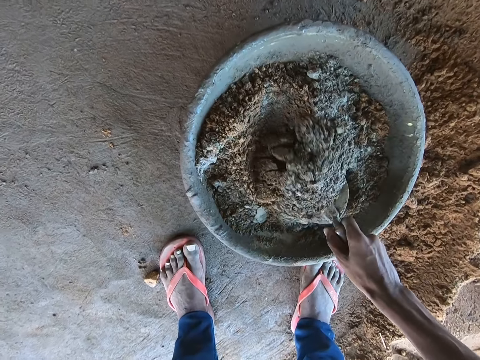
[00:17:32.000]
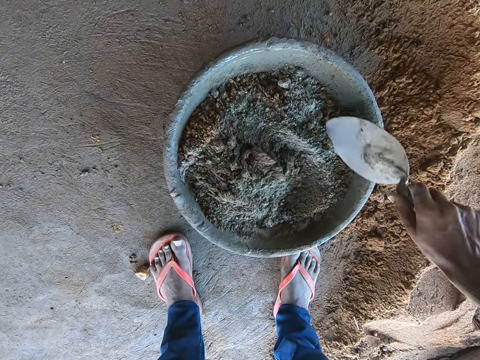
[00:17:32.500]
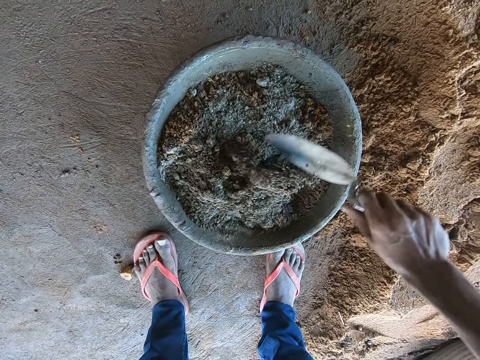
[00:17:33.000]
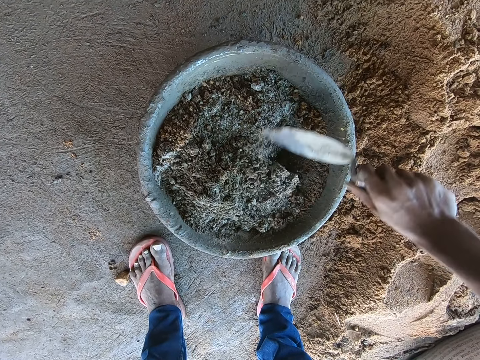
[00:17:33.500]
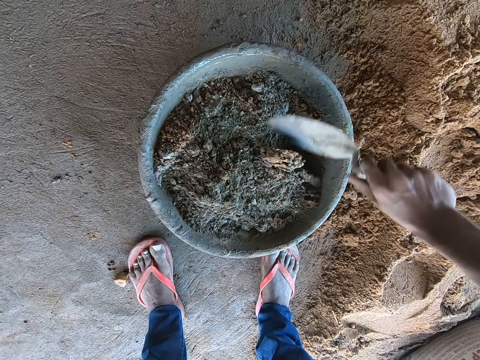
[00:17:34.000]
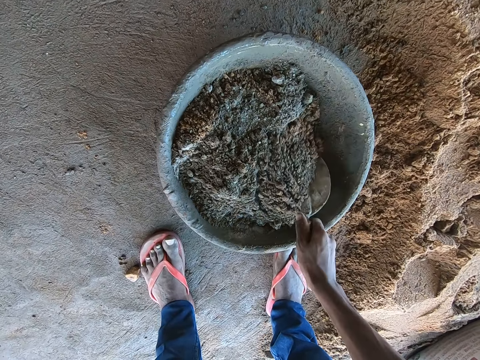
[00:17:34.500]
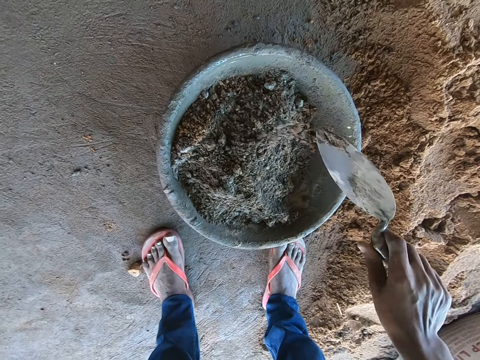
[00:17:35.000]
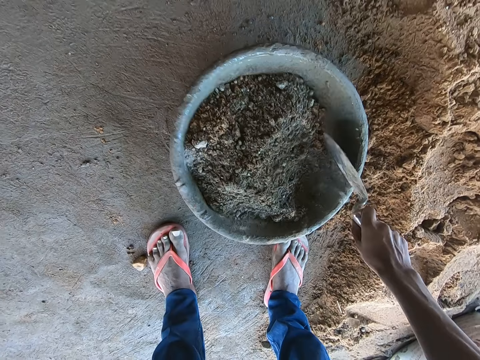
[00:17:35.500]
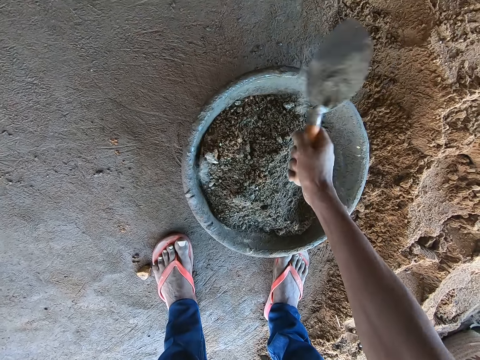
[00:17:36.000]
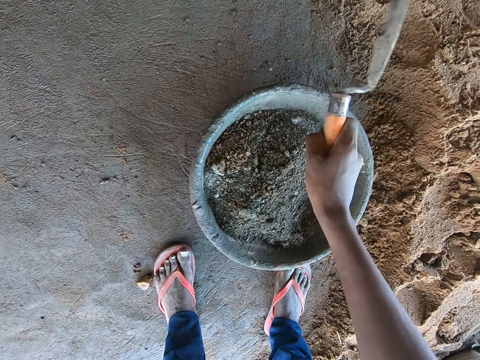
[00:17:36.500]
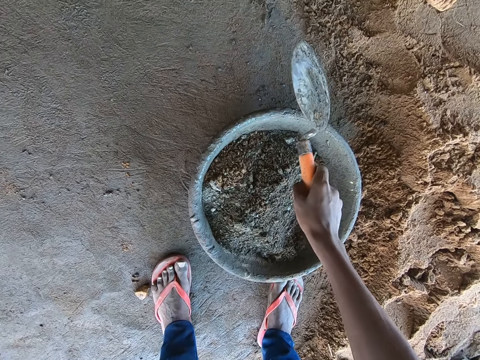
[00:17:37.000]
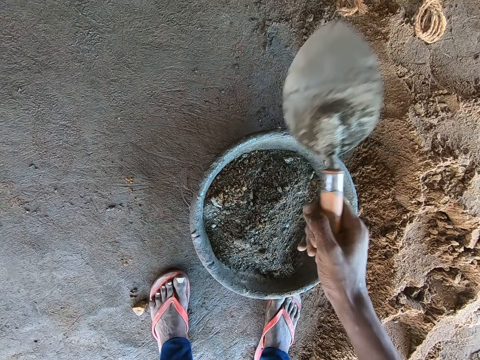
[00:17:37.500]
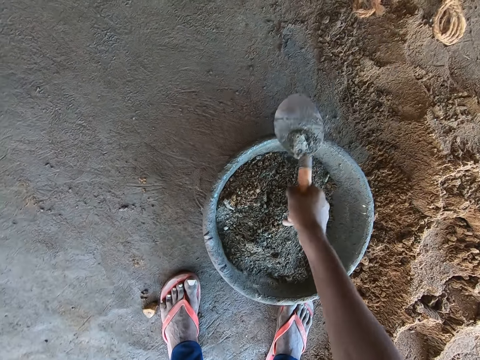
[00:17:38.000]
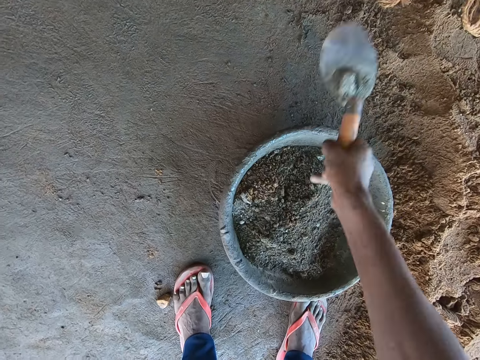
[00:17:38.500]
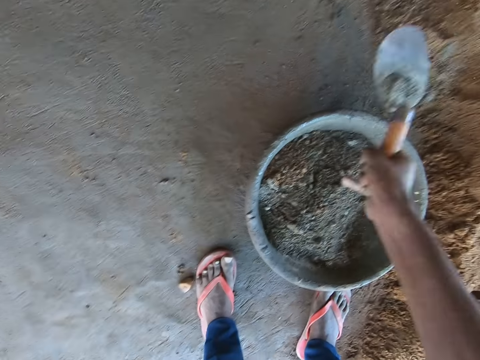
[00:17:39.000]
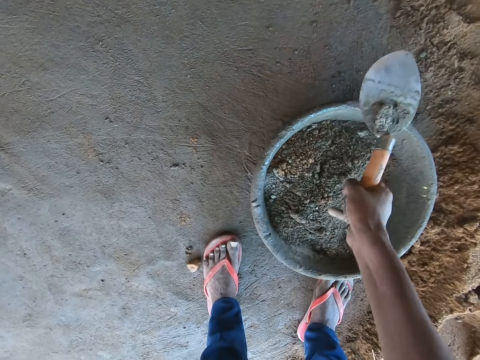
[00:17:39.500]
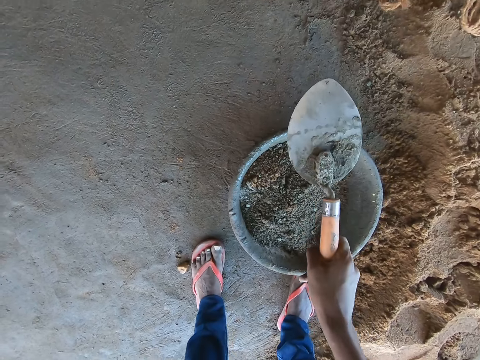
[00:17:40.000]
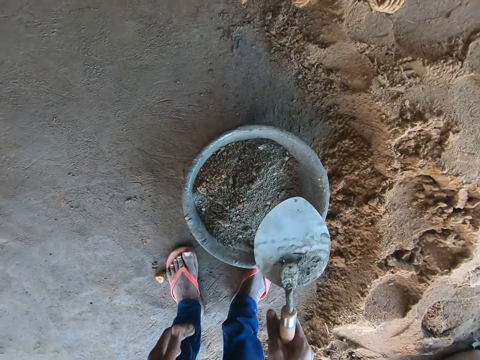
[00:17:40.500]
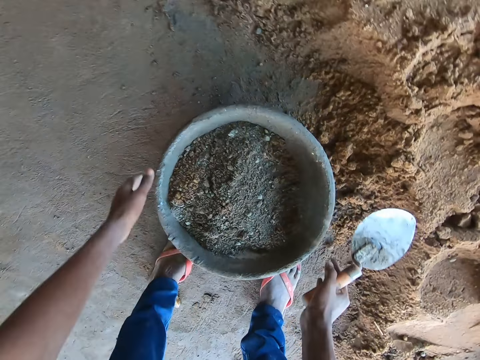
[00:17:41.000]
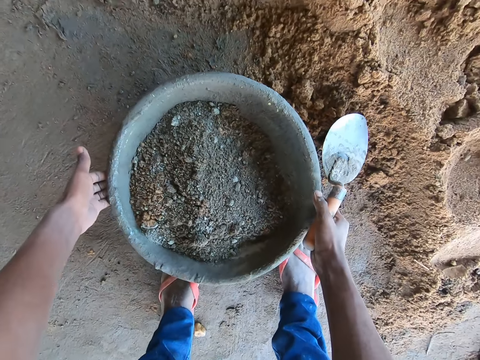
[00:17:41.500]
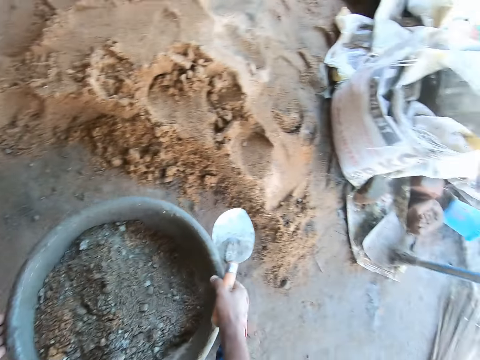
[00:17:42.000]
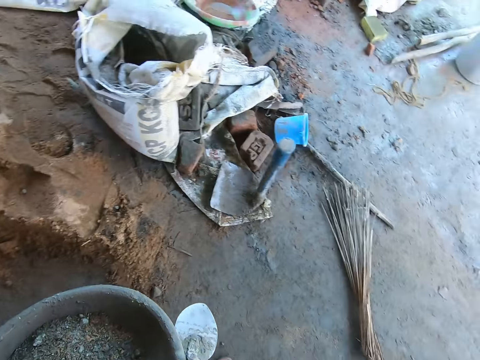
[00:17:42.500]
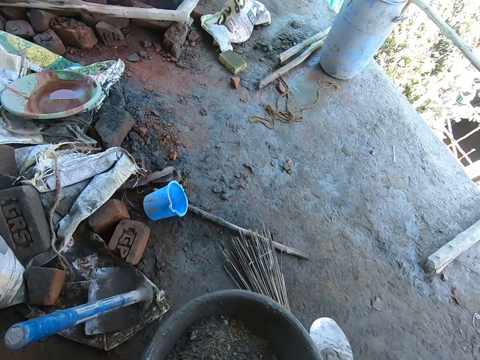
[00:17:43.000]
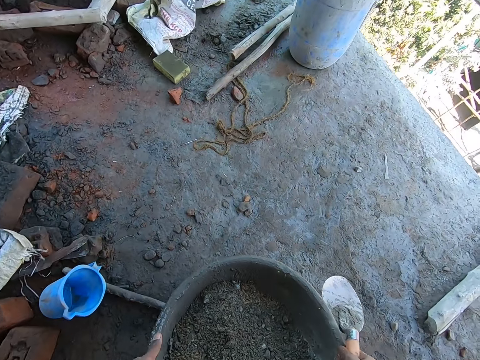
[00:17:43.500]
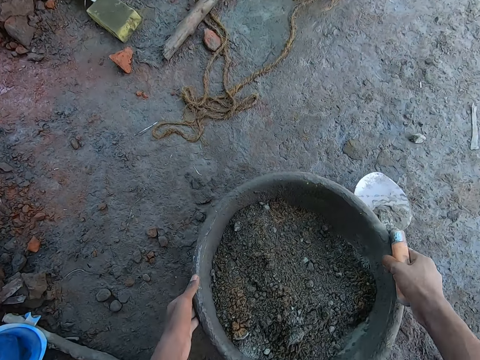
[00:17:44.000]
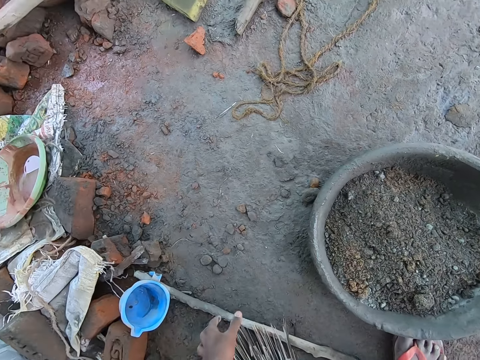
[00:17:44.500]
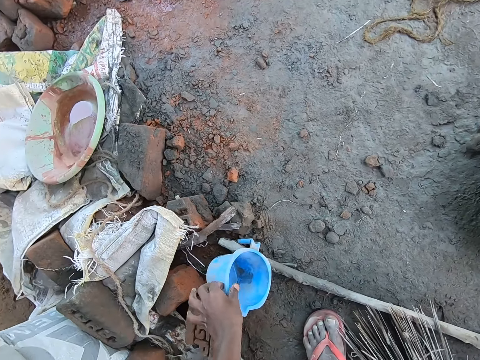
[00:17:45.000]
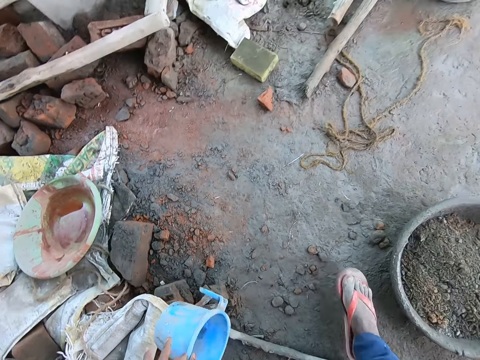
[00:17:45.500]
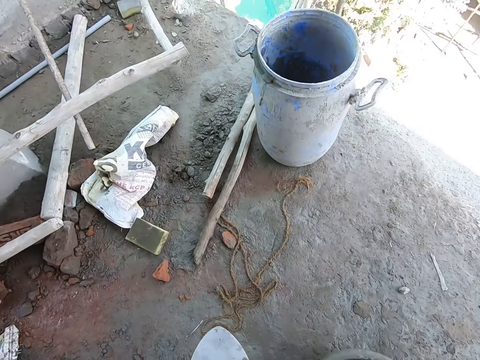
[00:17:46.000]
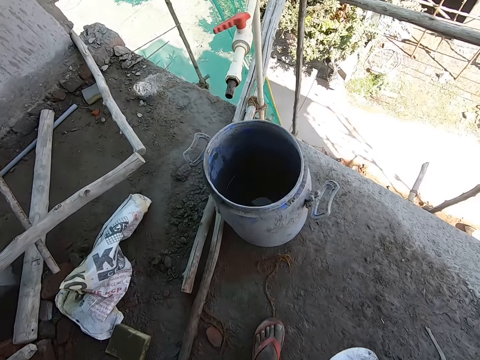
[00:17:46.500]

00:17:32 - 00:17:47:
The camera wearer hits the brick trowel on the head pan with his right hand. He shakes the trowel. He hits the trowel on the basin. He carries the head pan from the ground with both hands. He drops the head pan on the ground with both hands. He picks up a cup from the ground with his left hand.

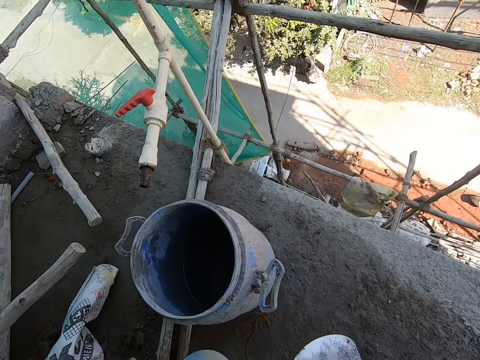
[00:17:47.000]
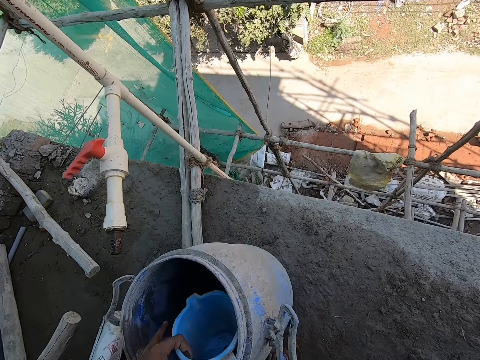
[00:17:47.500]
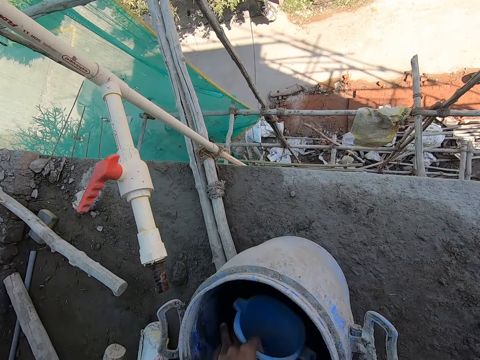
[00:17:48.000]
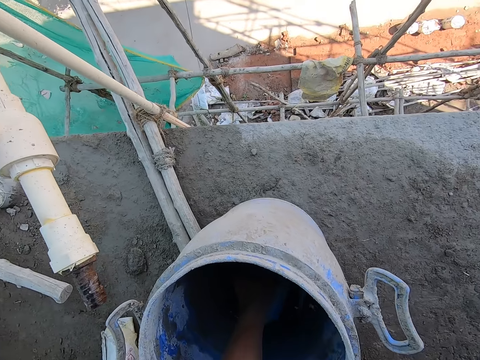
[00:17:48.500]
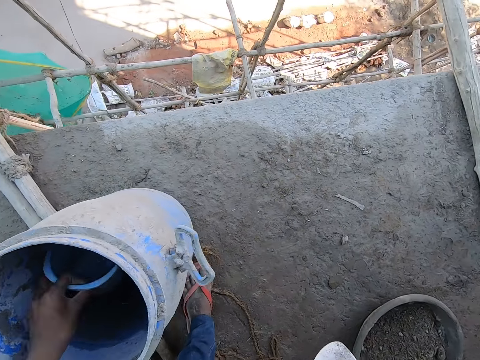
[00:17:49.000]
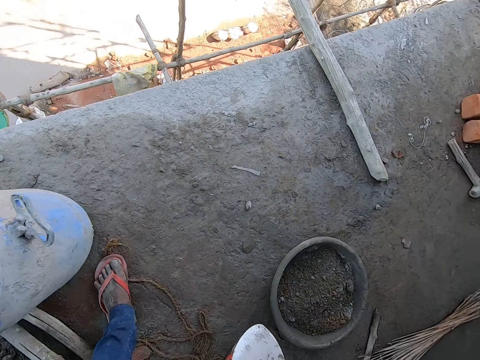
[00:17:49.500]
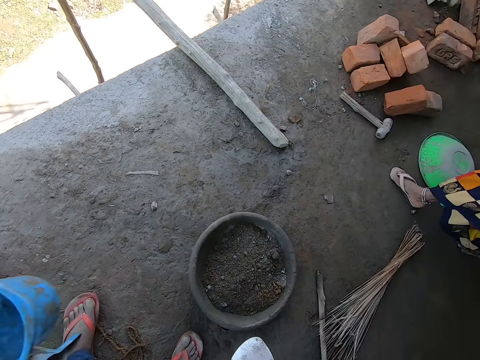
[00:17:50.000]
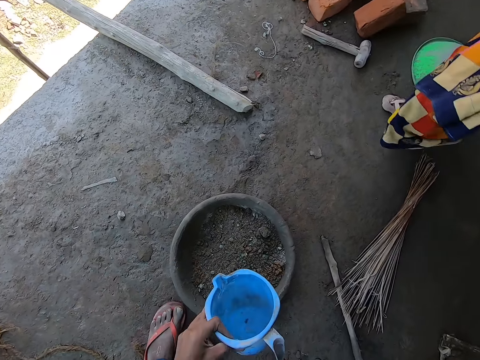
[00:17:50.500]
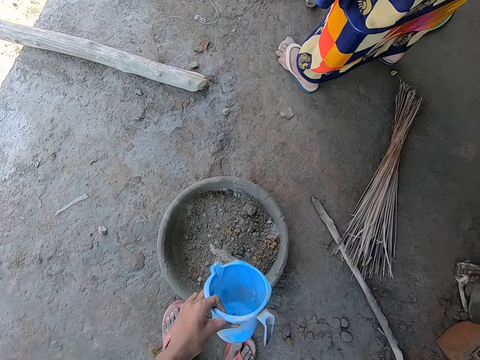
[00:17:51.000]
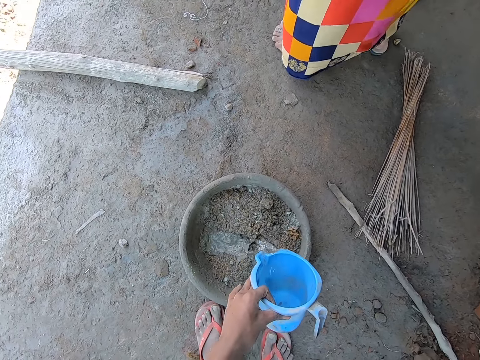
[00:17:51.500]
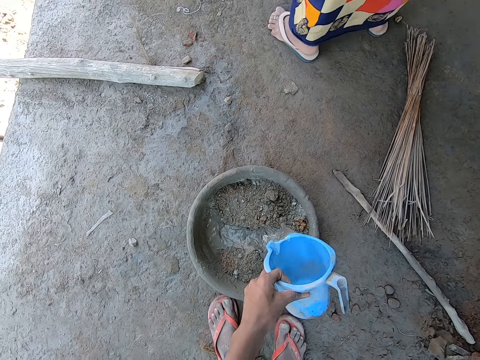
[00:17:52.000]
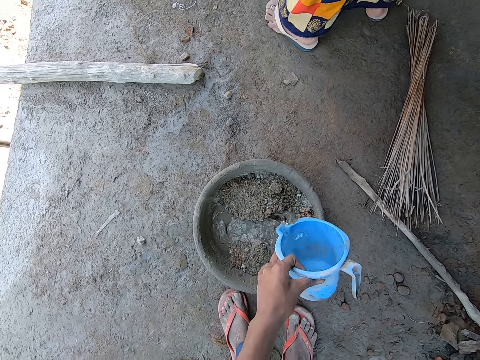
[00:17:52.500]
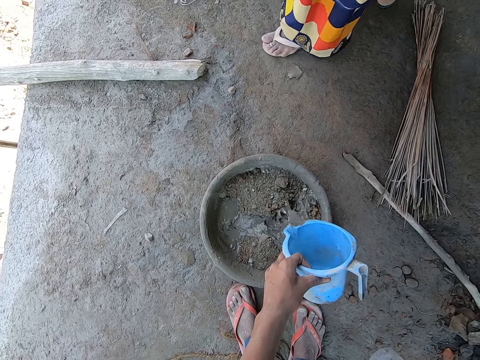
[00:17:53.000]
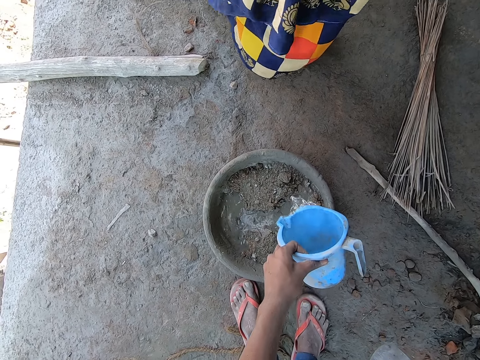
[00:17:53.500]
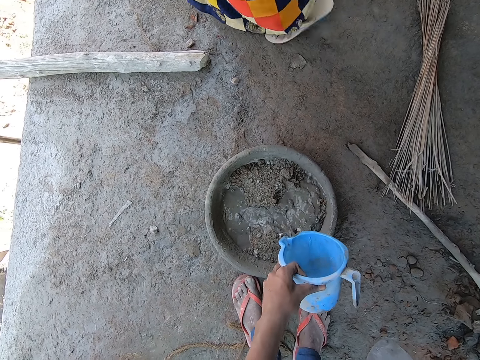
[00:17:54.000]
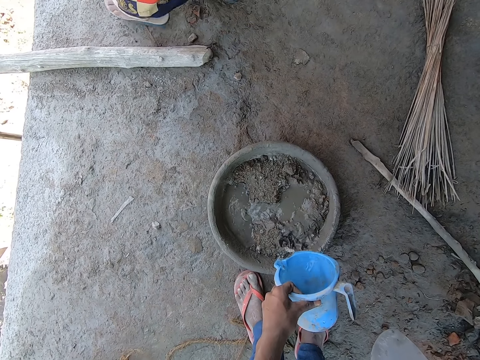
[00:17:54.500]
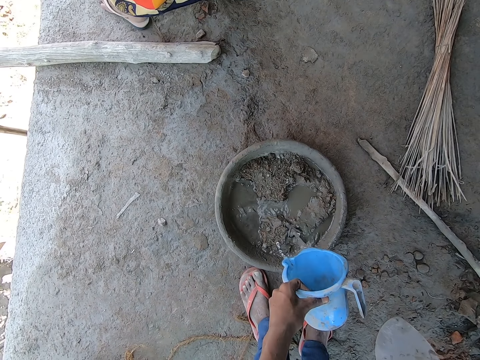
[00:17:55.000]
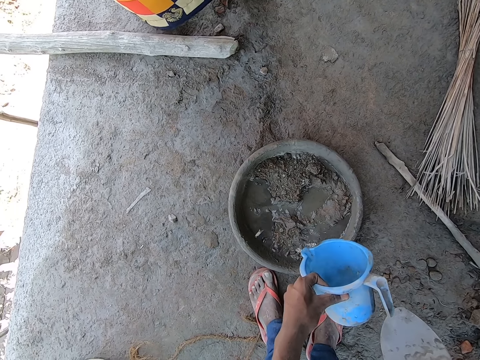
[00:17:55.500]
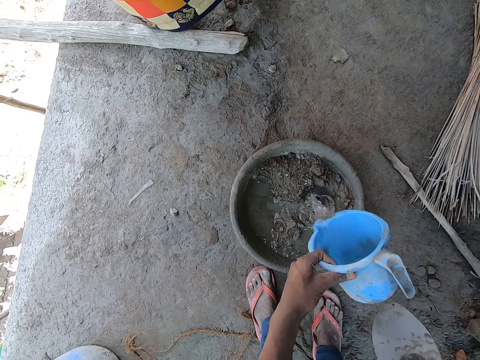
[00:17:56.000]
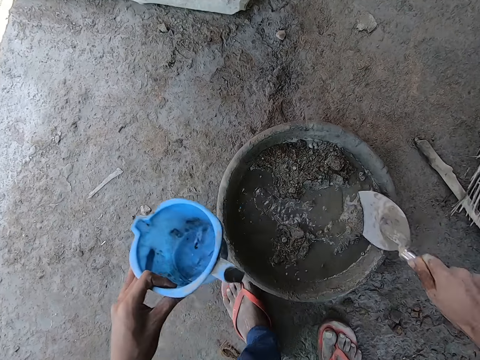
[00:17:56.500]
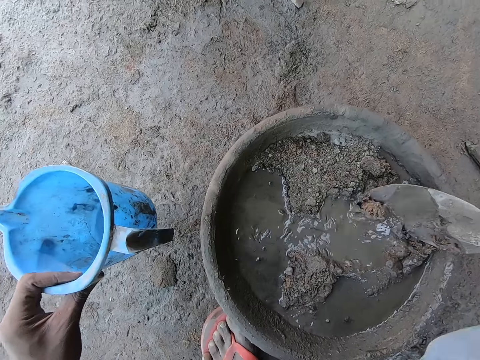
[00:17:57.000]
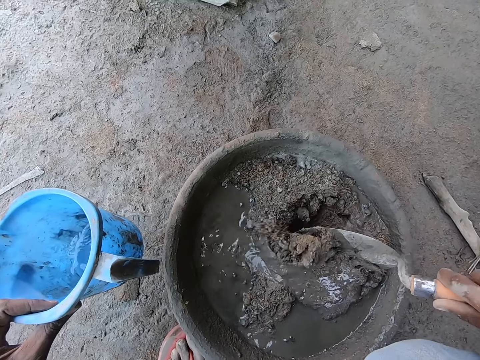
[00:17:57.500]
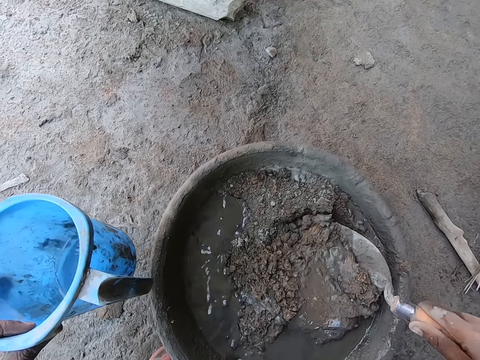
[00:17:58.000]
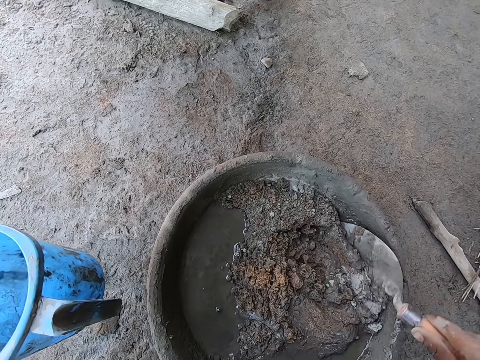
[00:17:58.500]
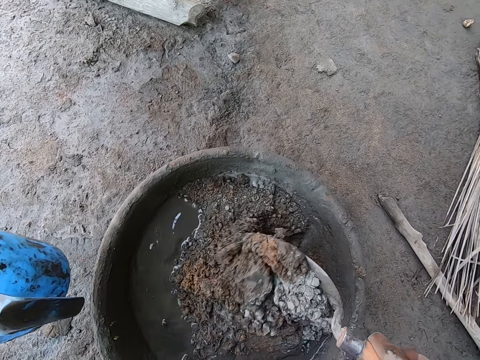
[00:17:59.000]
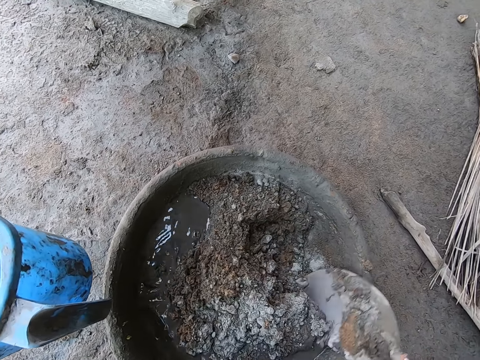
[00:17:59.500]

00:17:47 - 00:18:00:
The camera wearer touches a water storage with the cup in his left hand. He takes water from the water storage with the cup in his left hand. He pours the water into the head pan with the cup in his left hand. A woman moves. The camera wearer mixes the mortar in the head pan with the brick trowel in his right hand.
